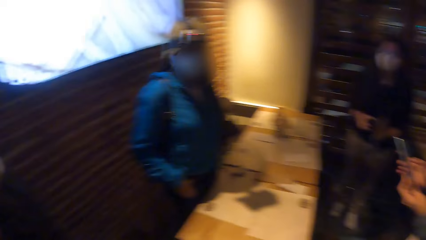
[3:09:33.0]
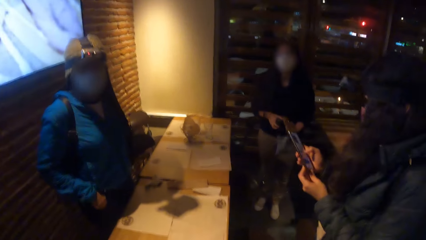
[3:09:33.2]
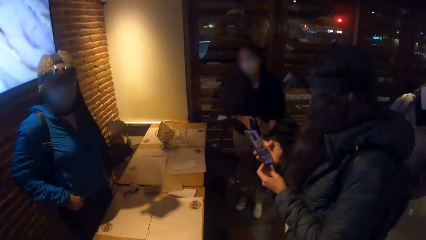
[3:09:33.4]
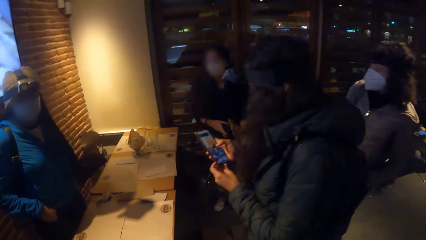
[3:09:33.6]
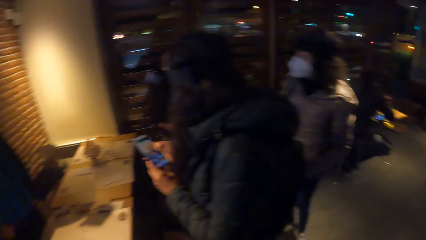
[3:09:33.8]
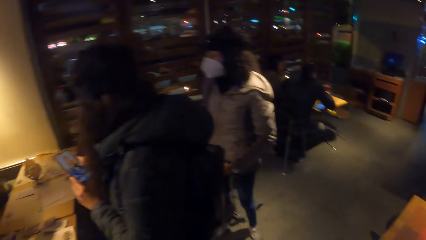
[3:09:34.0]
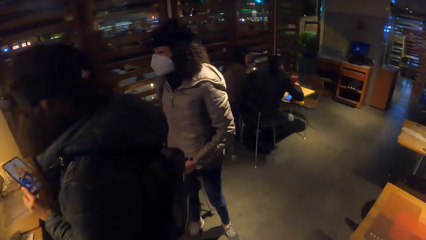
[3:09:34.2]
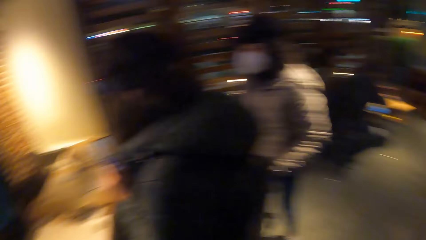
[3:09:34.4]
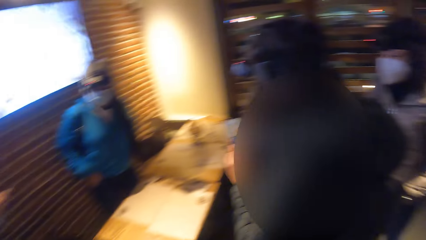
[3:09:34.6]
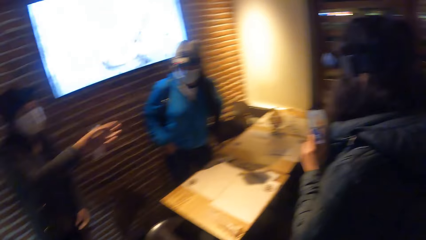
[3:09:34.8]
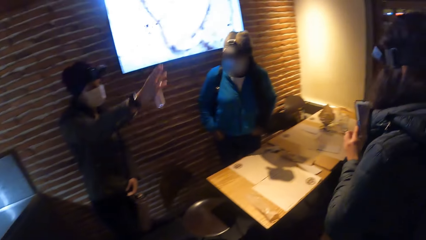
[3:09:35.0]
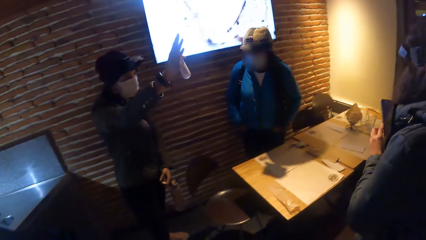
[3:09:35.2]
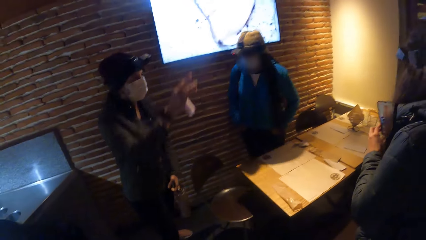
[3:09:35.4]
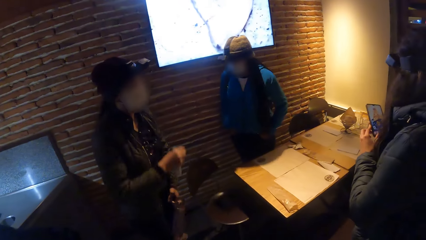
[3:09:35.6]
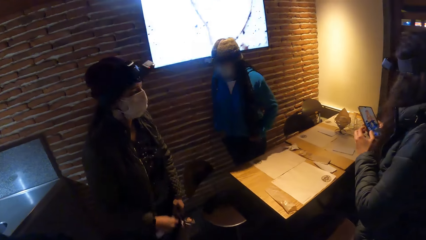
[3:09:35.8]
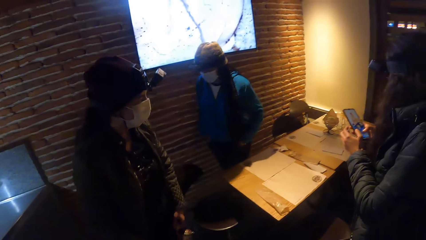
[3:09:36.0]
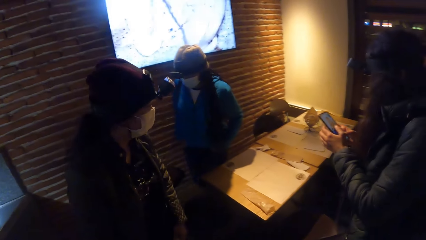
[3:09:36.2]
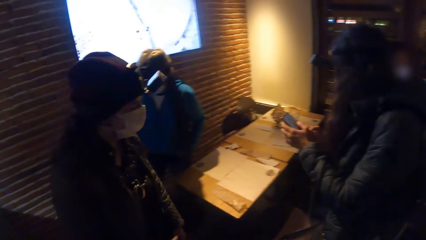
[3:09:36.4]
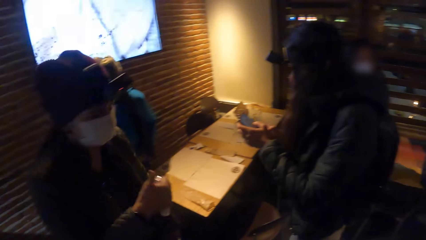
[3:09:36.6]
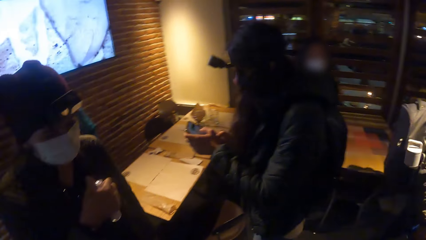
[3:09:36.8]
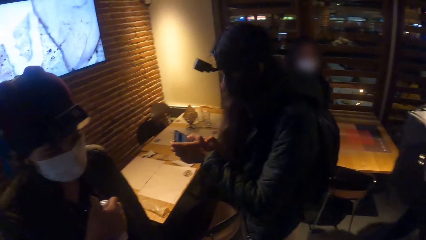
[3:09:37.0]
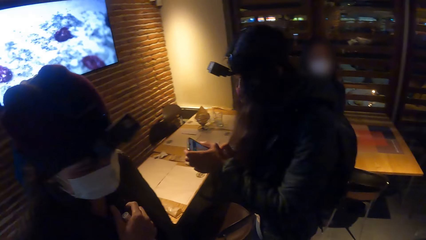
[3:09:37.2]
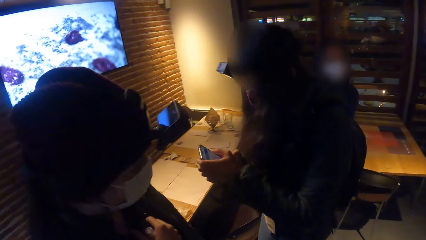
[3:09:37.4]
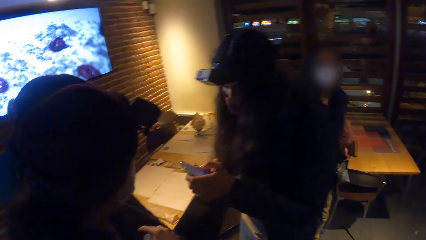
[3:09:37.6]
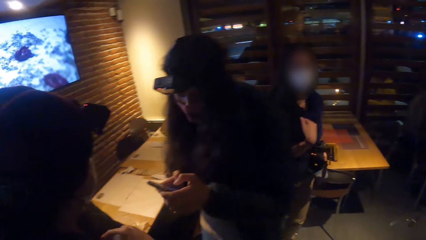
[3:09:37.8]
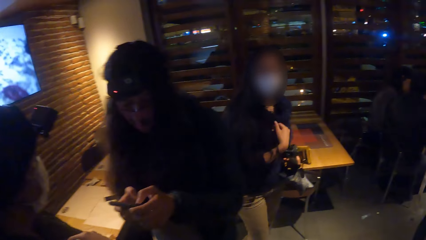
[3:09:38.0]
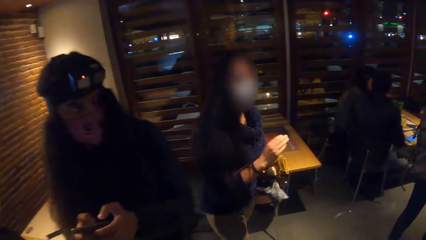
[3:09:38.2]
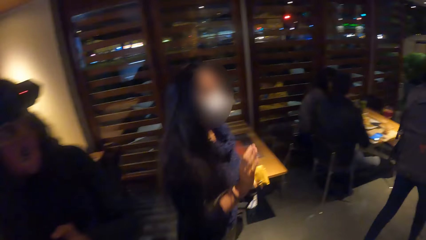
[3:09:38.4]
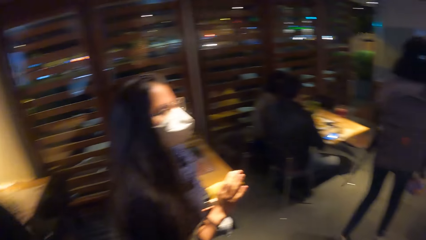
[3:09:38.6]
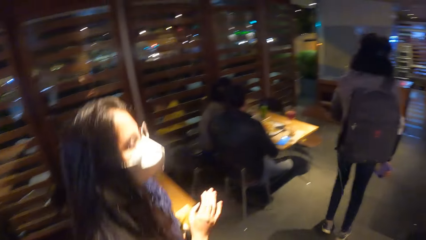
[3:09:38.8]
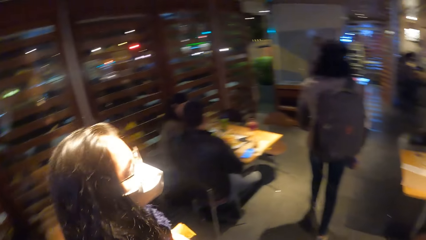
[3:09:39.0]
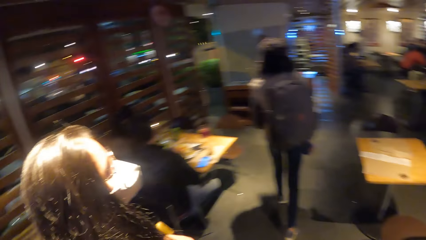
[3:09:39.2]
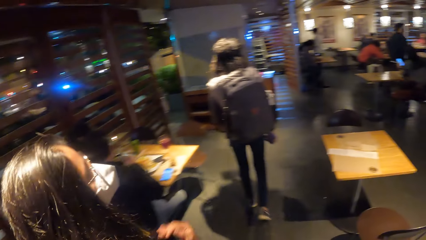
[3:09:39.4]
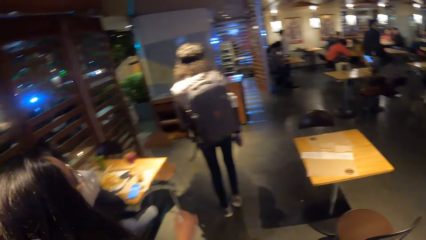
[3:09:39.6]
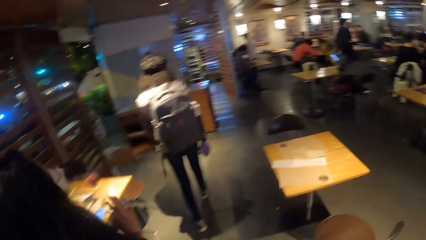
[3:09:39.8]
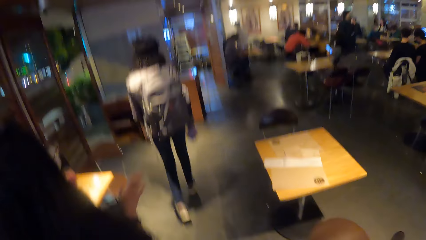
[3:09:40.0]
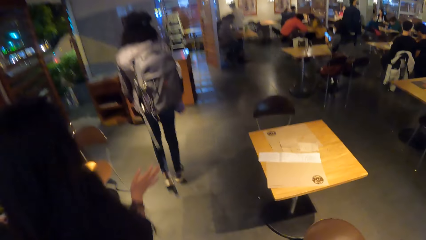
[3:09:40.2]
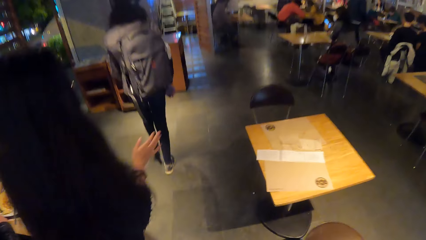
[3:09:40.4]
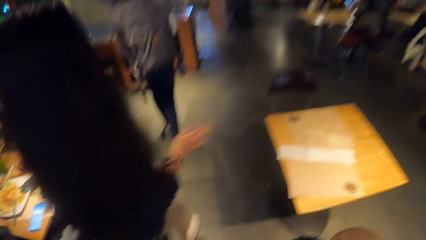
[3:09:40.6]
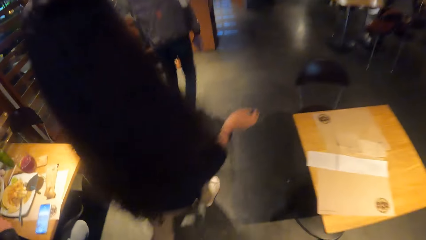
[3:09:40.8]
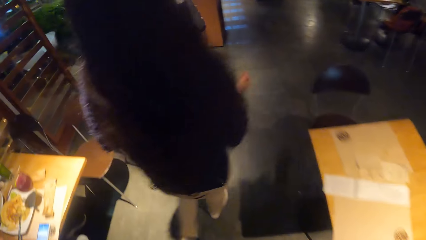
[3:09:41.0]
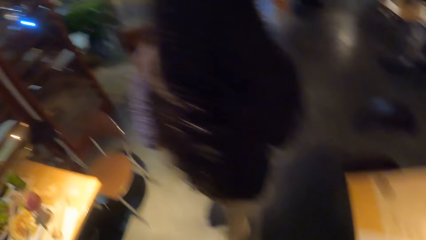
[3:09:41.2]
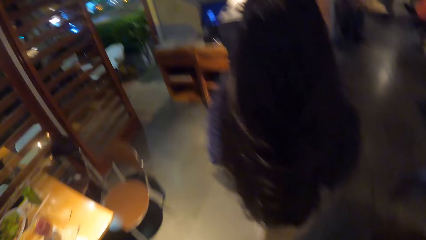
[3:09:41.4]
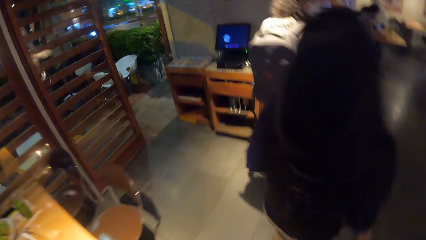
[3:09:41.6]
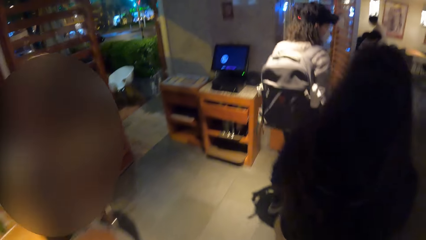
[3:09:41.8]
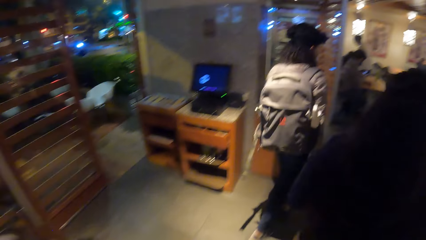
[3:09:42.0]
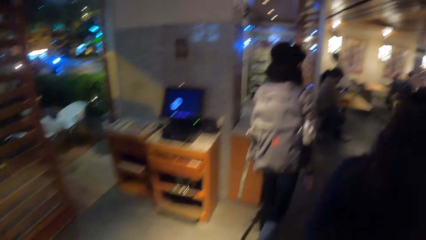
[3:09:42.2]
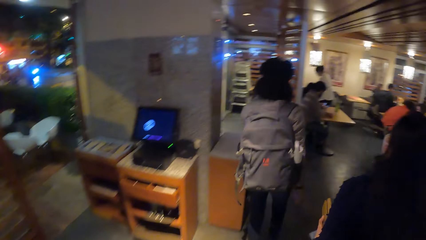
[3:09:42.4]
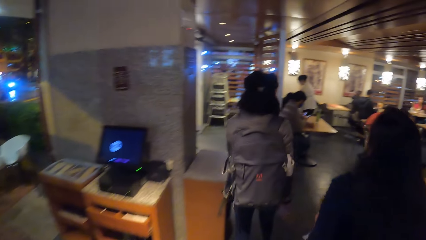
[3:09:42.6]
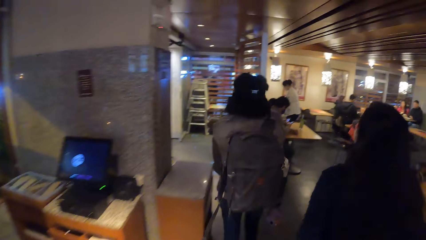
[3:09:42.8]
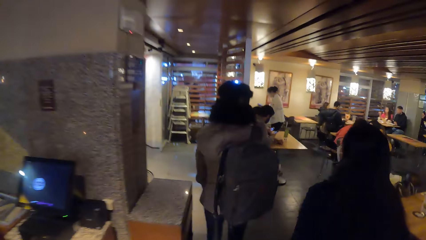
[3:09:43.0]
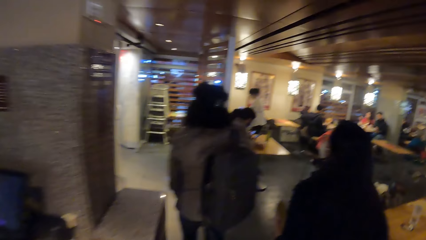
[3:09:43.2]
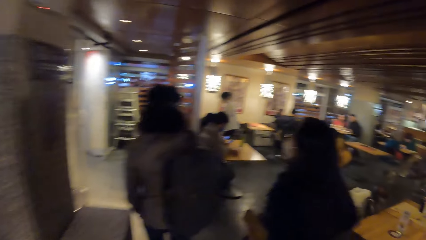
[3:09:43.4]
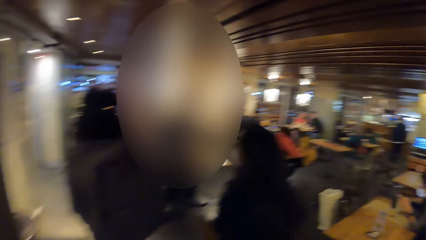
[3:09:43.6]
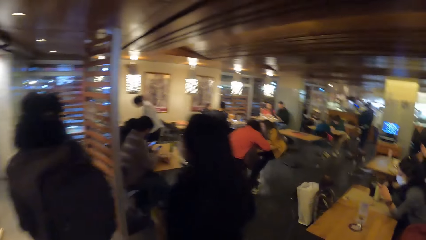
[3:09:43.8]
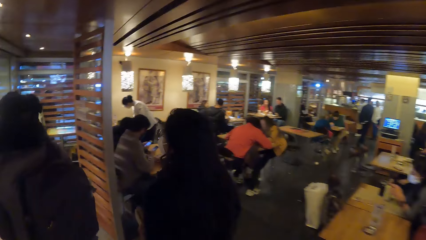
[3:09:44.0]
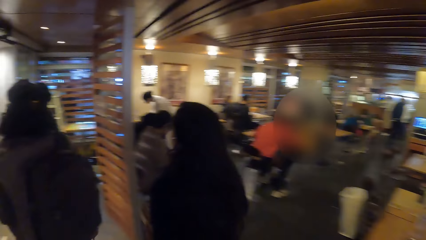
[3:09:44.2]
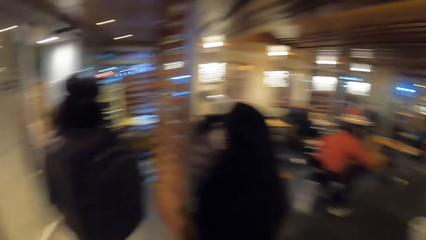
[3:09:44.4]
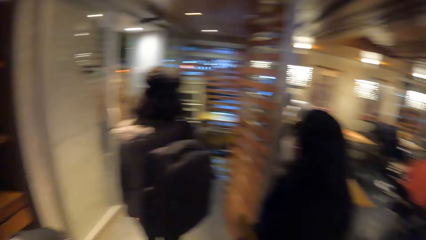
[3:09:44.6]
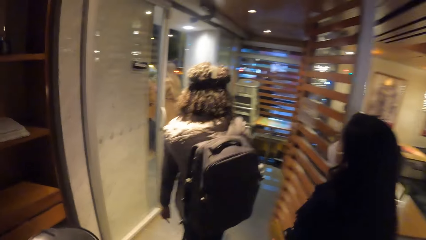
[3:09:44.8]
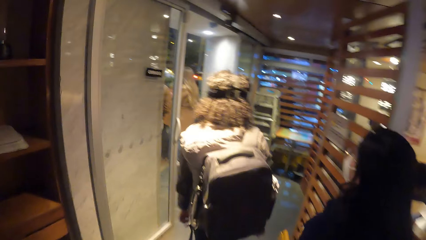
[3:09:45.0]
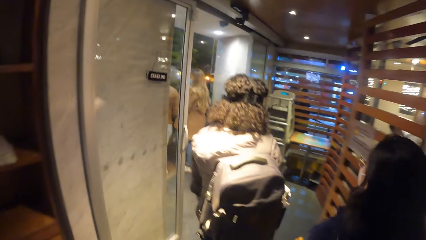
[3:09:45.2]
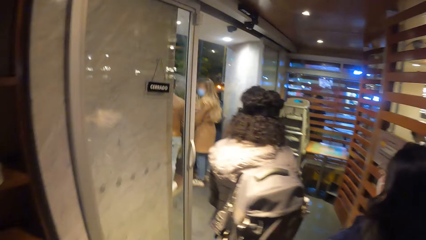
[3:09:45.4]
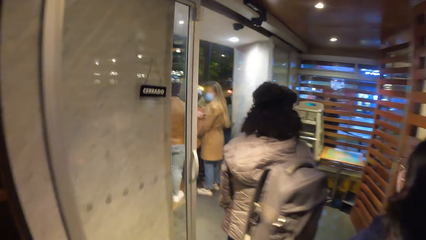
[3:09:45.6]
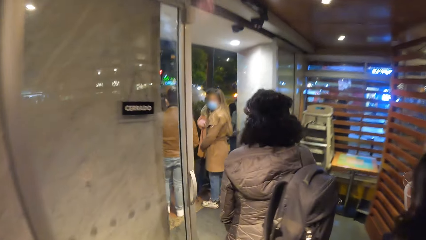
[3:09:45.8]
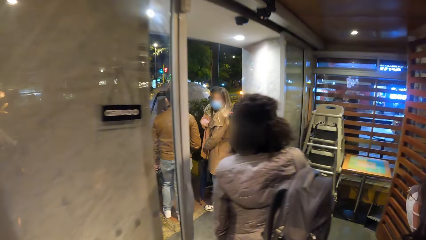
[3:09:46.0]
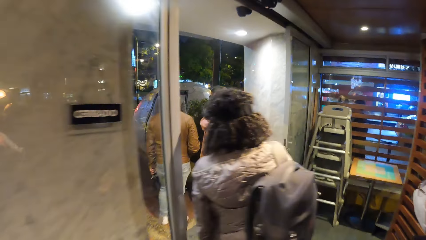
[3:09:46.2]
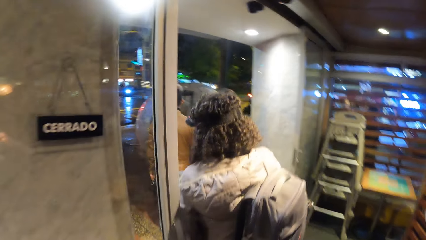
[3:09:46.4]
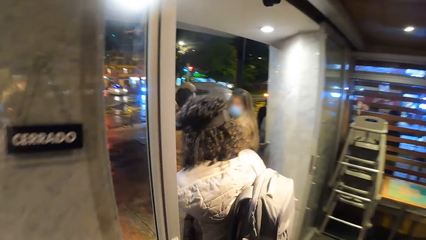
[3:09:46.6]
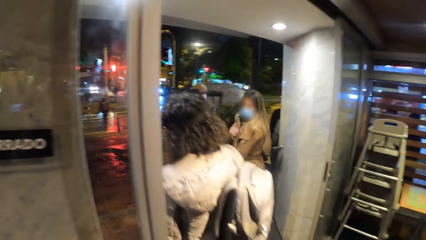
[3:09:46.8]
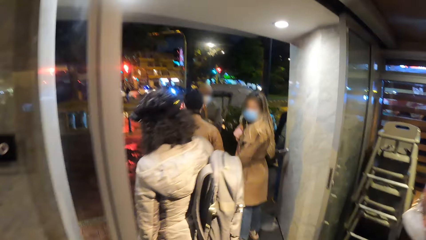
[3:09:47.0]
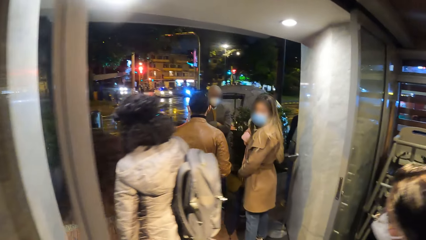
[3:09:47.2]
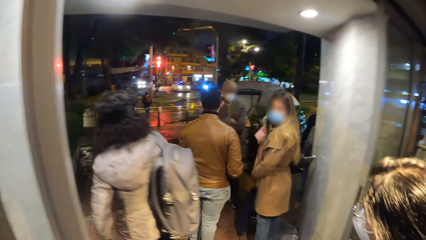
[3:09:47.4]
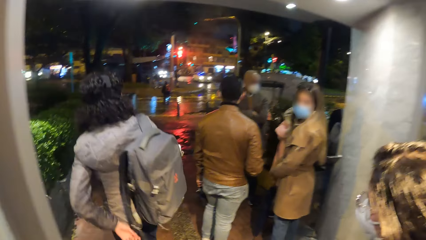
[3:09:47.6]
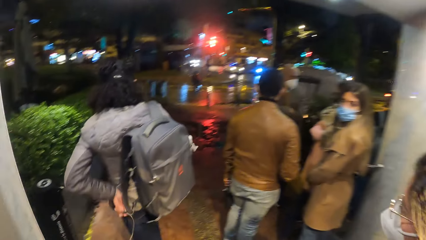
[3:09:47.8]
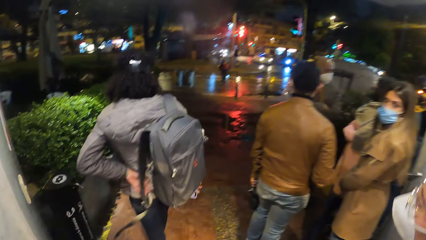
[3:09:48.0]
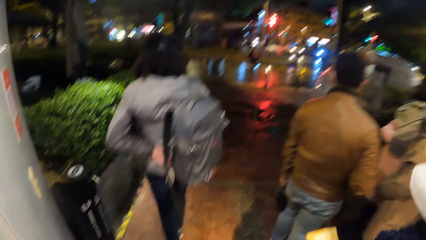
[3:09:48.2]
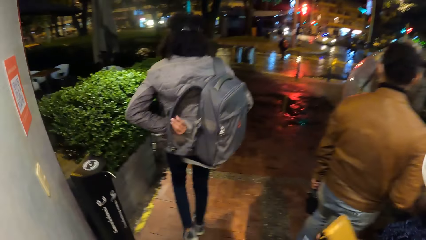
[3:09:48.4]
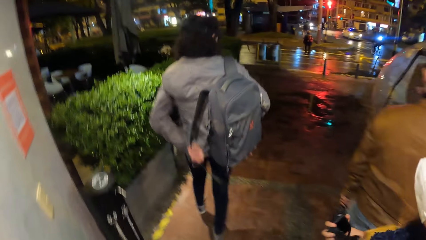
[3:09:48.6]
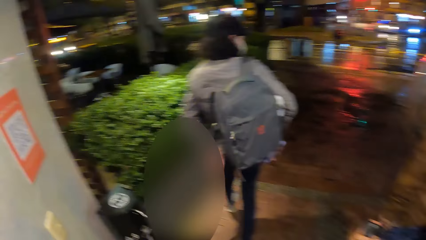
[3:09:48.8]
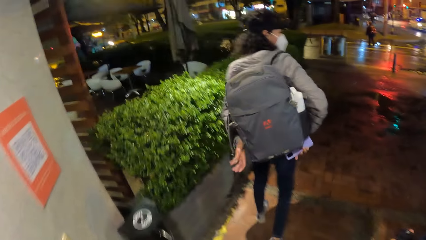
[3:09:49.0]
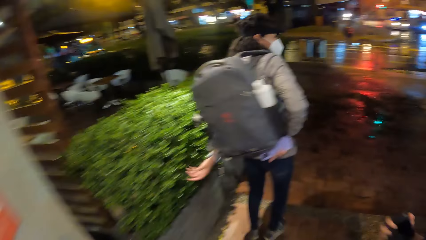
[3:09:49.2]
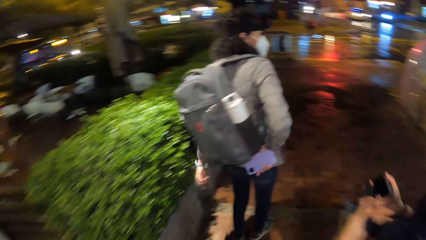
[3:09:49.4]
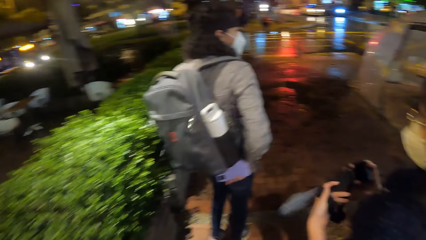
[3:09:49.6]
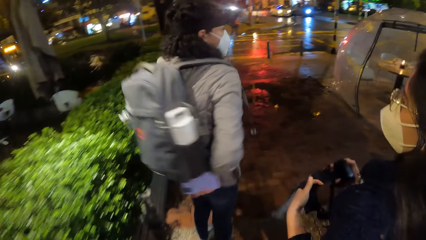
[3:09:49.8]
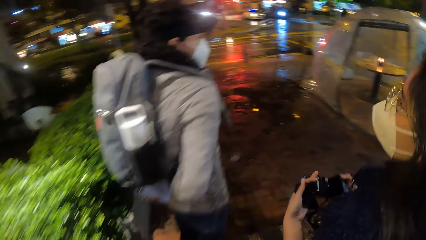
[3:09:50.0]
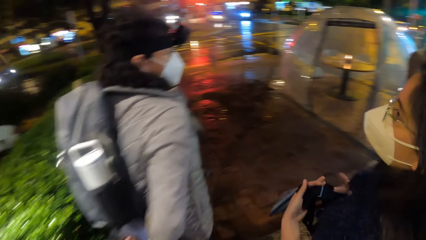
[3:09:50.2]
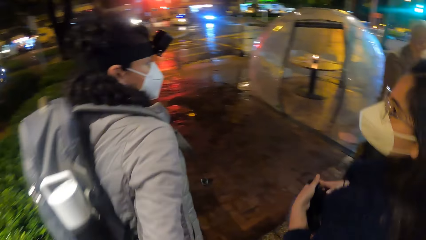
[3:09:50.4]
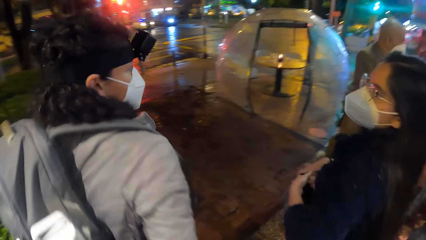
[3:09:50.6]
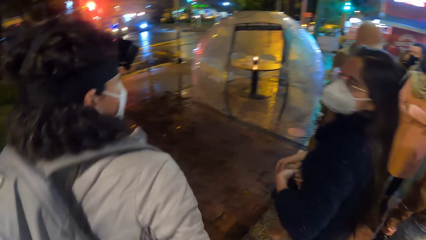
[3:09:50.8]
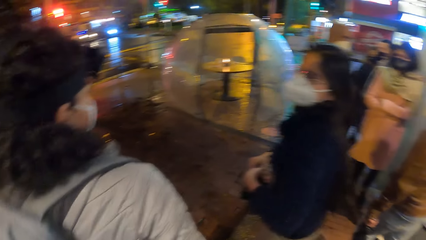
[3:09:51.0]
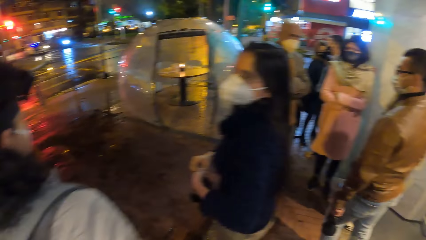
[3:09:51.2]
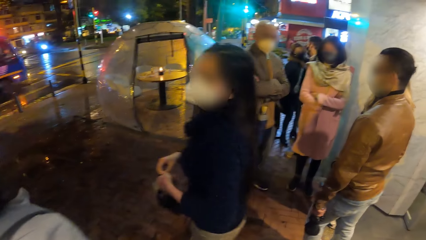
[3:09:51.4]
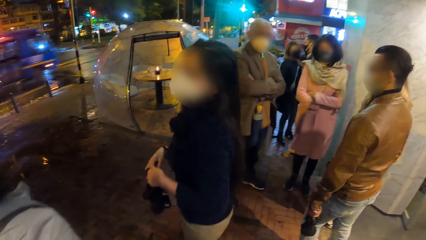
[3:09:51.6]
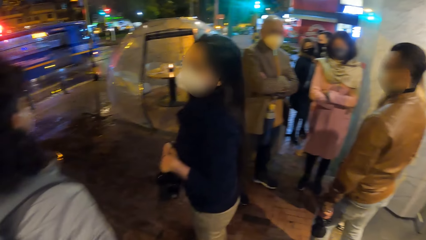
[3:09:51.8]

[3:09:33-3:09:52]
The fourth woman operates the phone in both hands. The first woman gestures with her right hand. The fifth woman gestures with her right hand. The camera wearer walks across the restaurant outside. The second woman wears the grey bag over her shoulder with her left hand. The first woman gestures with her right hand. The fifth woman rearranges the camera in both hands and interacts with the second woman.
